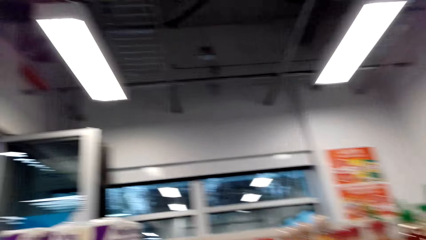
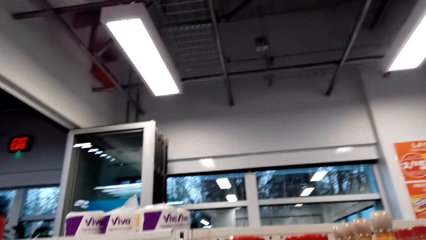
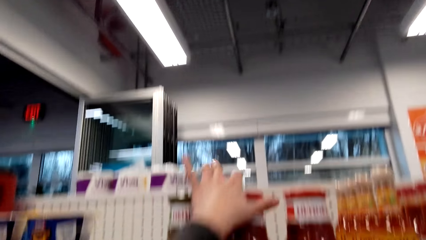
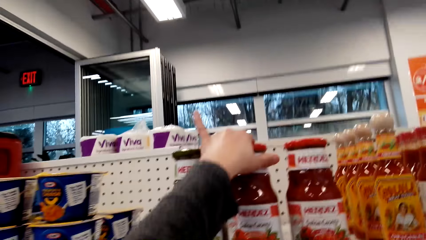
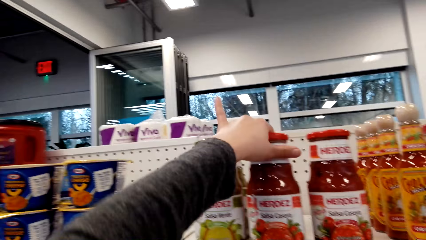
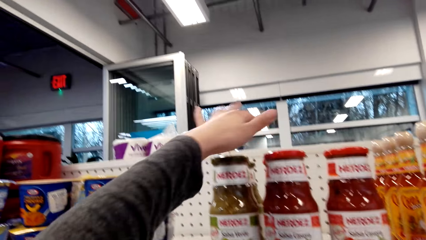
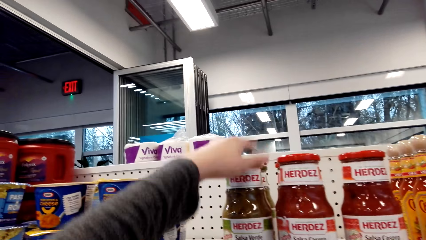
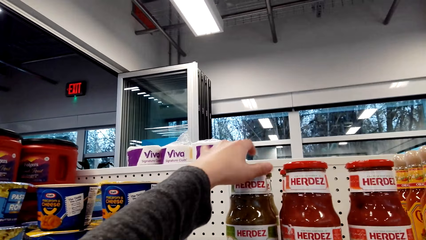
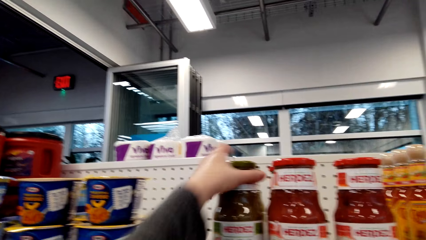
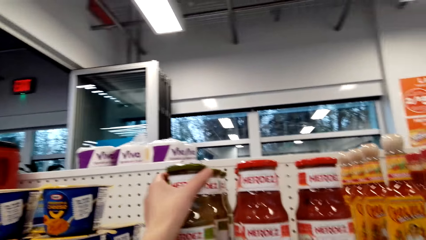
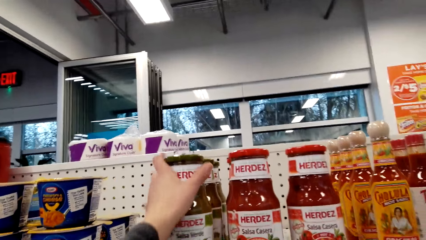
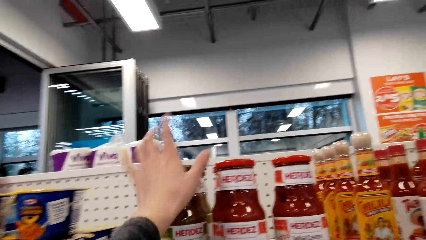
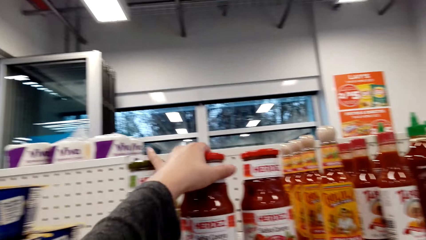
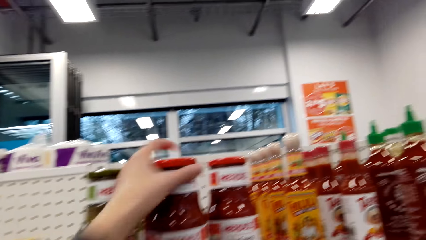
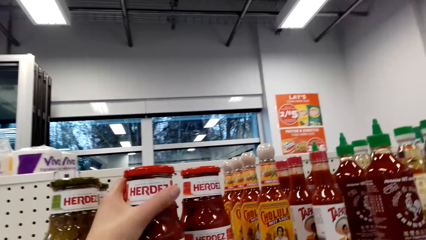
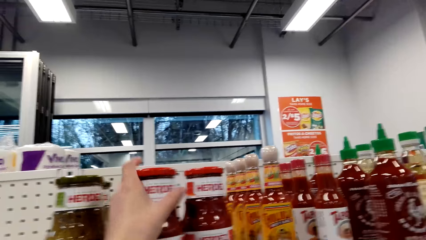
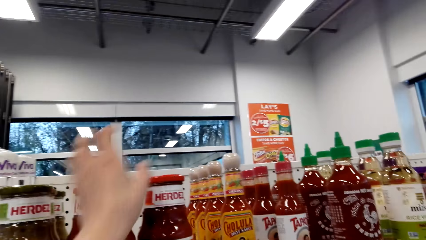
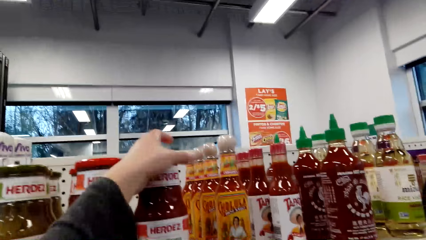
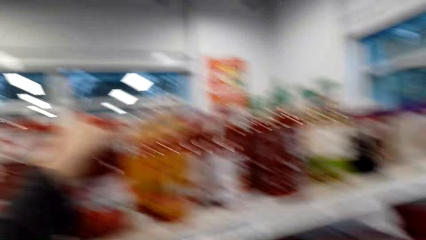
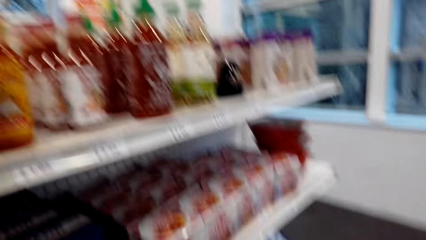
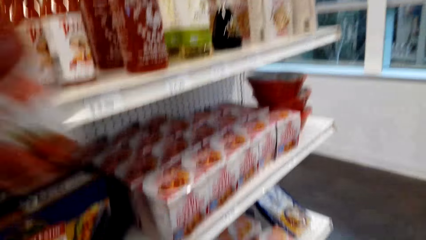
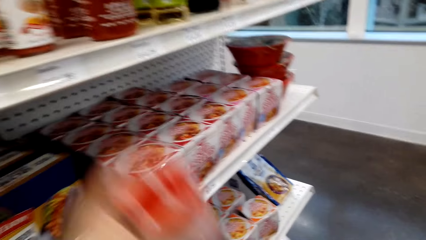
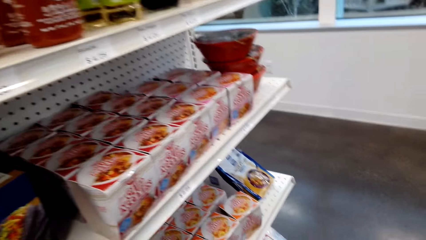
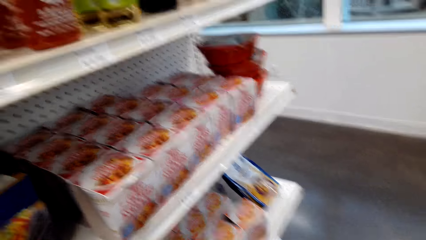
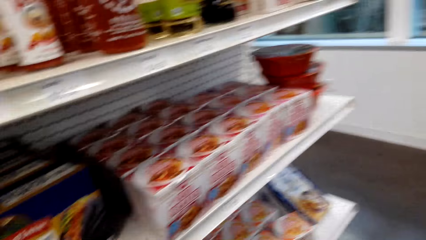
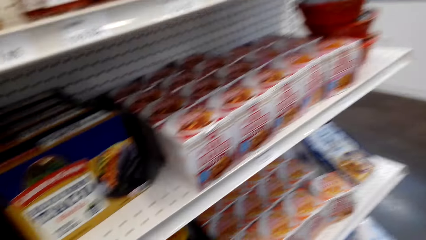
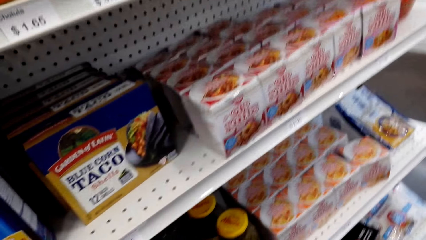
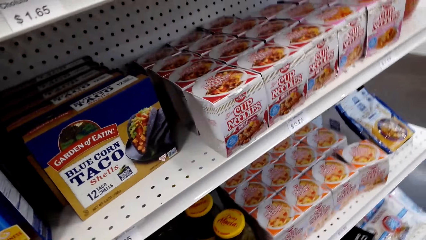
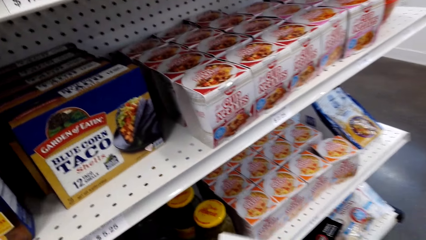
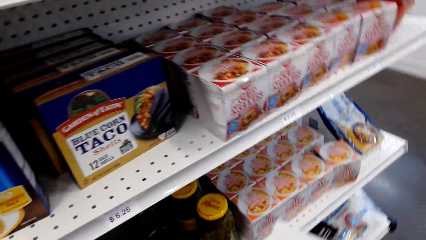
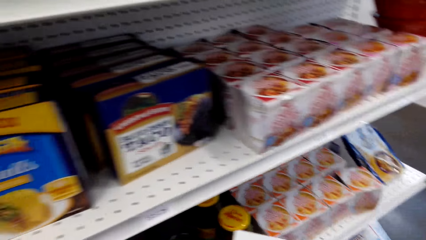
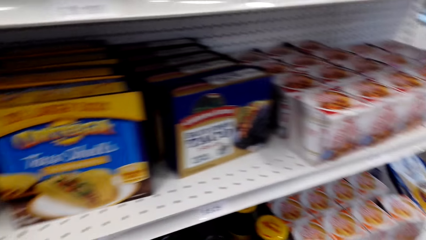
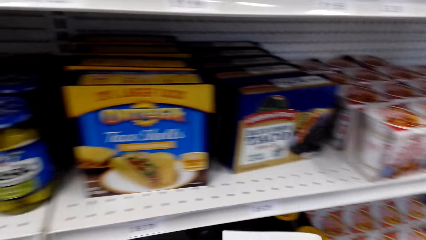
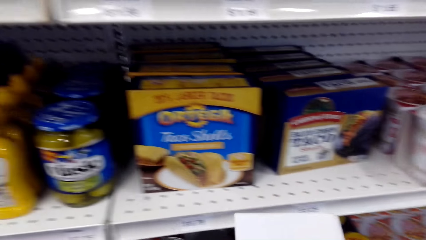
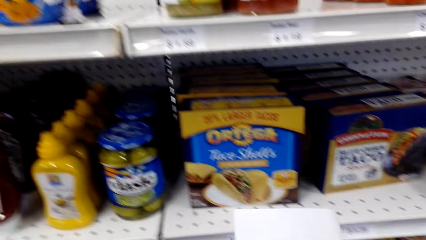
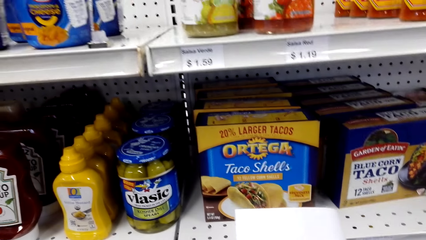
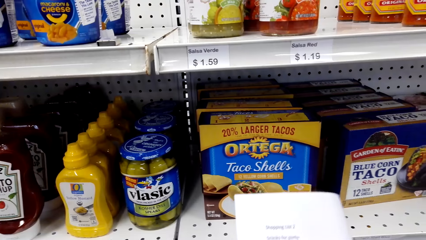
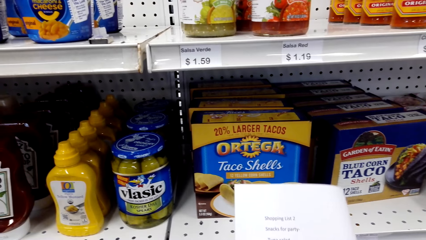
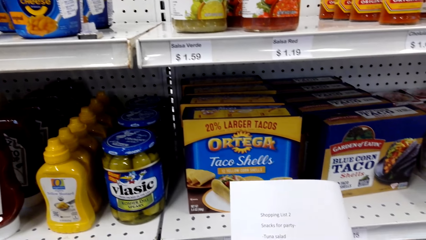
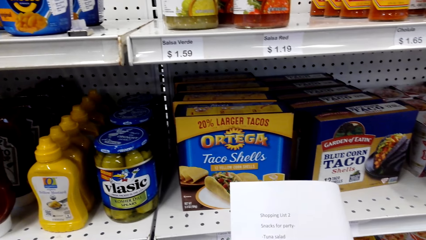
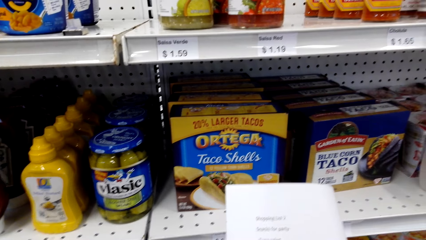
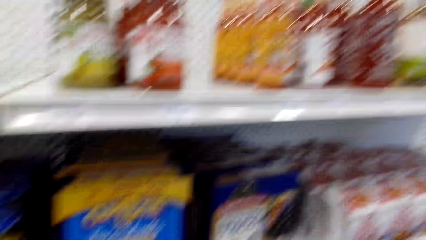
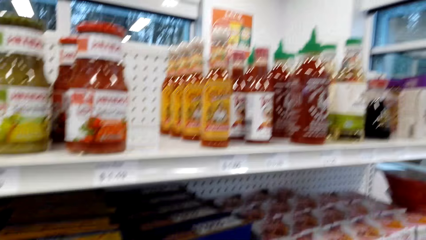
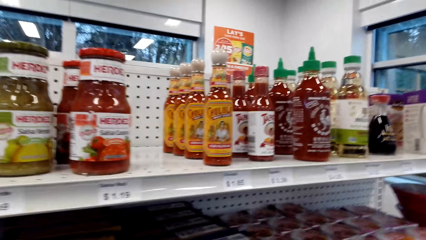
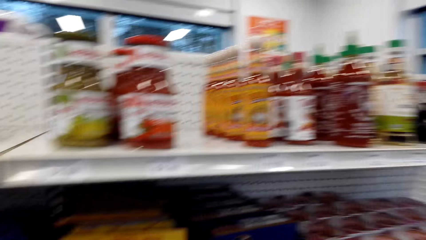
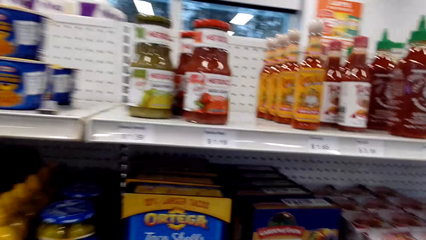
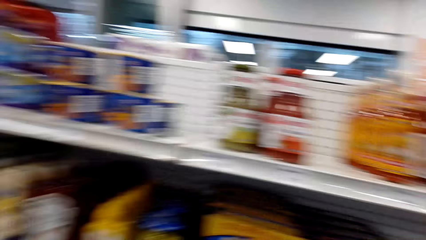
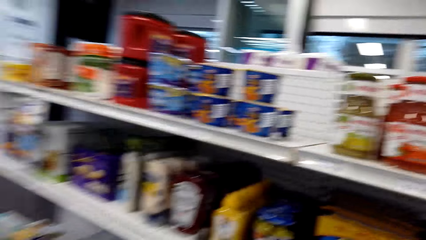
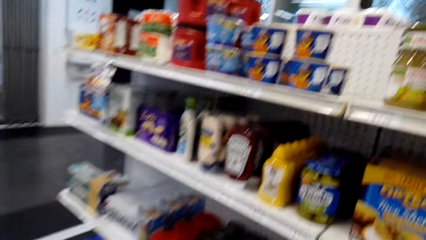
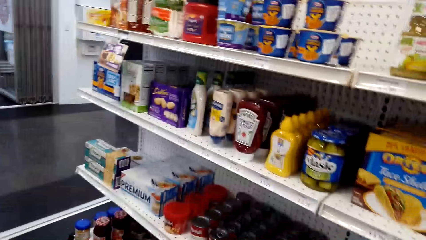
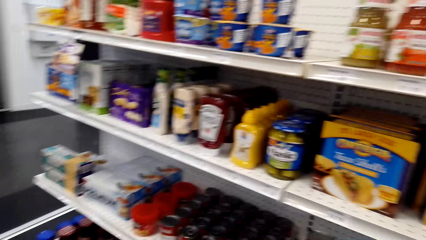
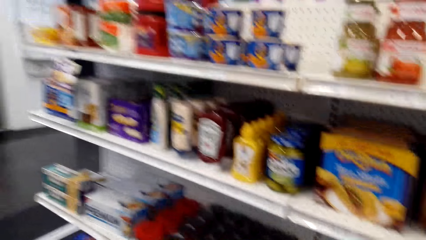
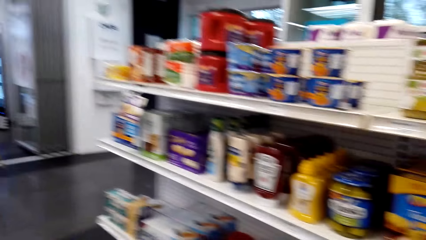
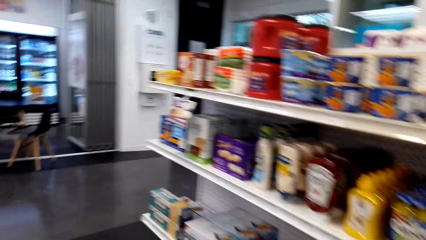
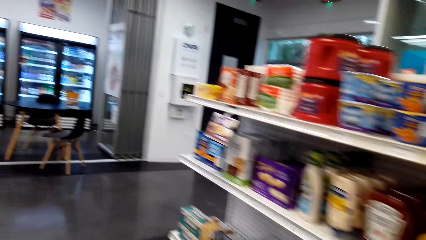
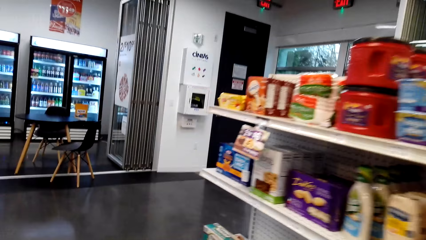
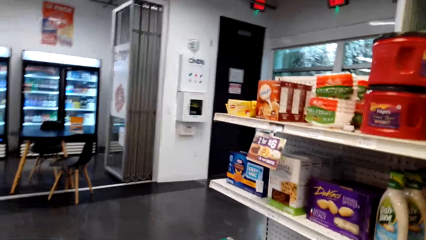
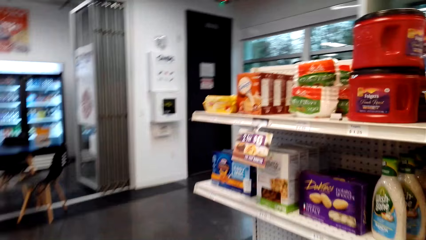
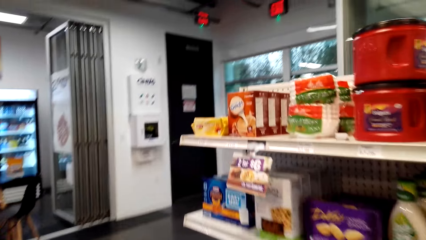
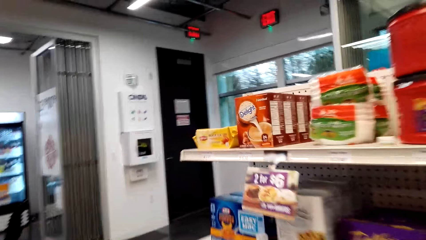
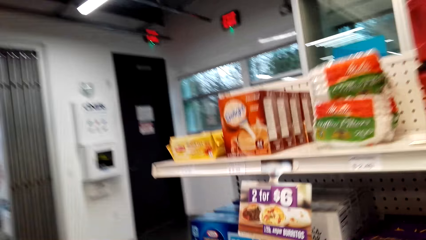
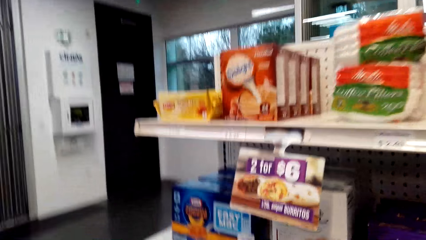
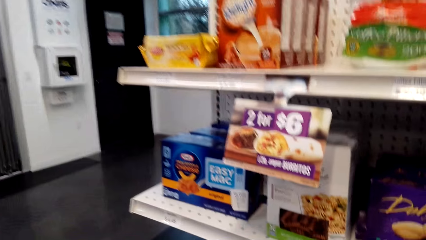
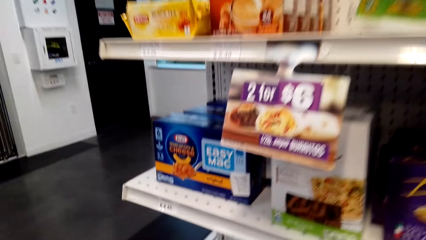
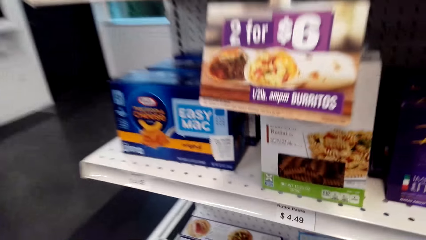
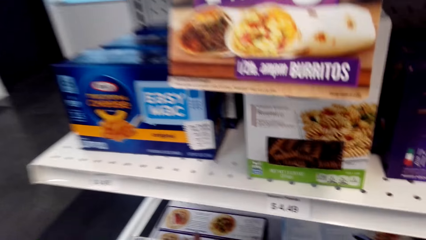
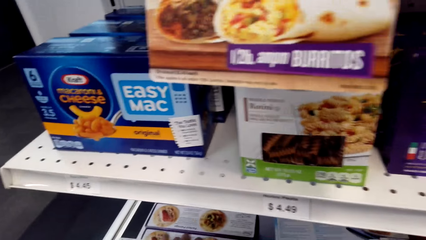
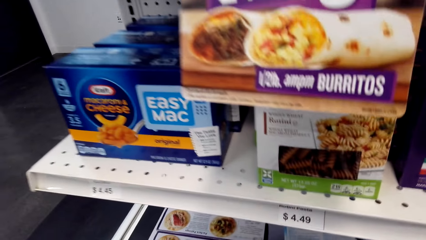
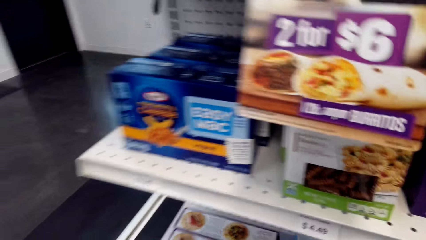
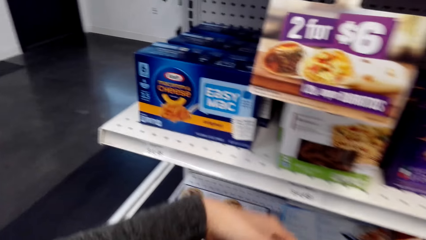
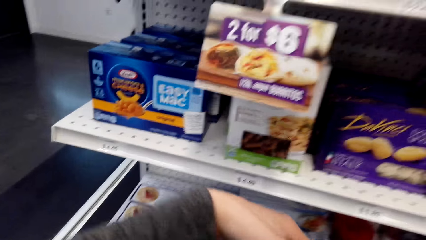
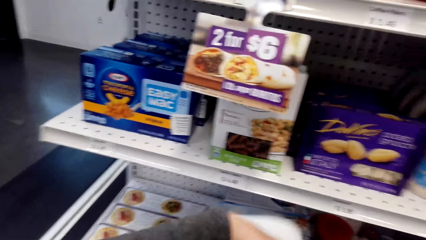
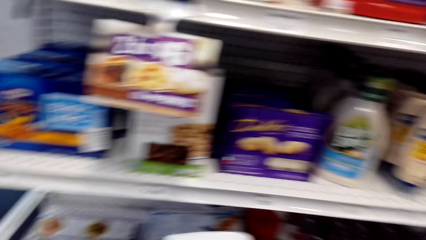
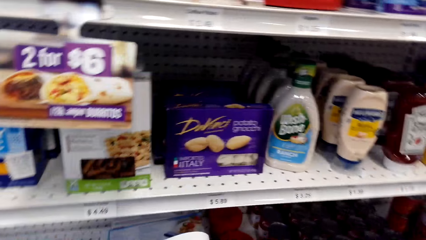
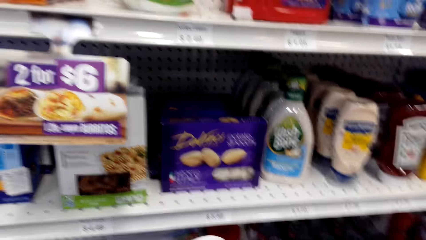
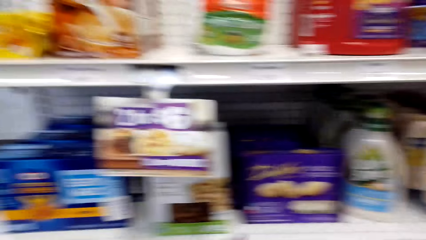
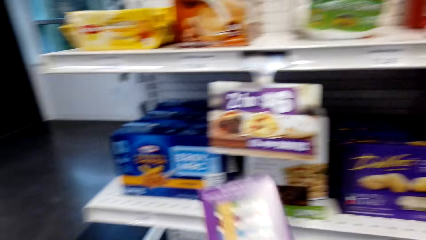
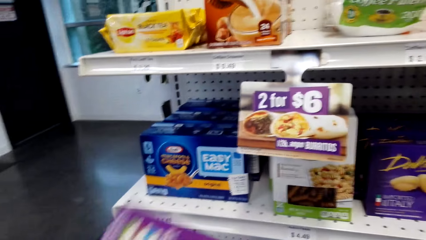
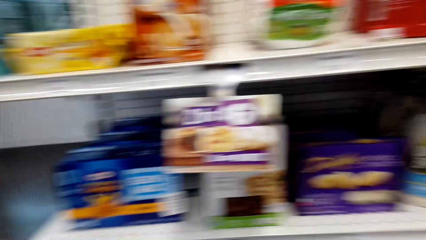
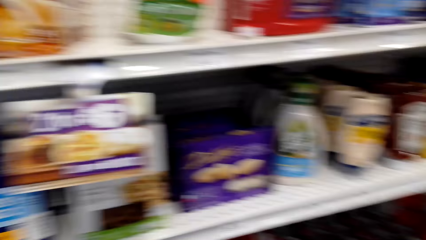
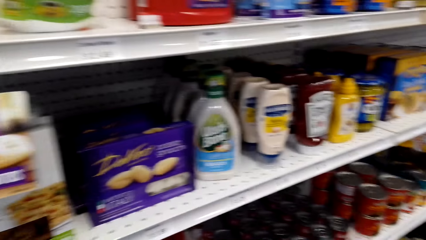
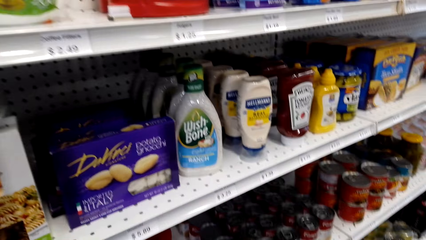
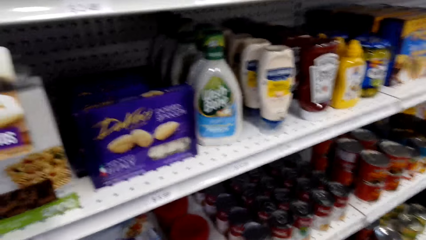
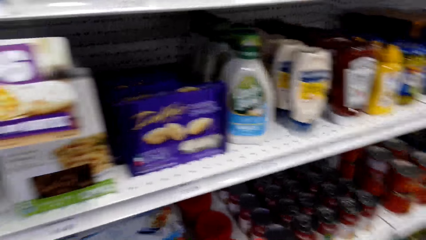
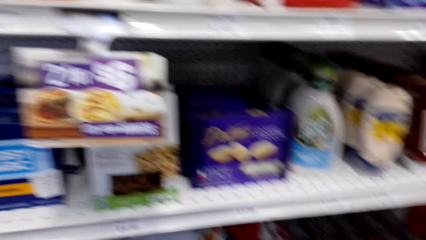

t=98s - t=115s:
The camera wearer touches the Herdez salsa. They hold the Herdez salsa on the shelf. They pick up the Herdez salsa from the shelf. They put the Herdez salsa in the shopping basket. They pick up the paper. They read the paper. They look at the shelves. They walk in the supermarket. They pick up a box of Milton's from the shelf. They adjust the box in the hands.
